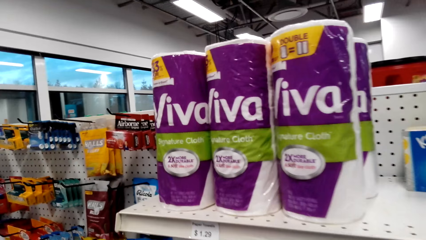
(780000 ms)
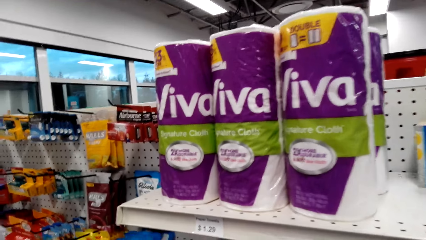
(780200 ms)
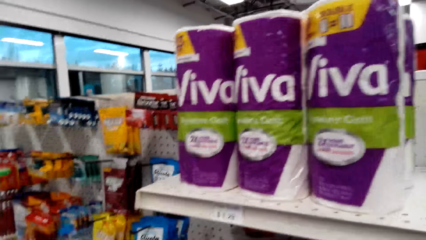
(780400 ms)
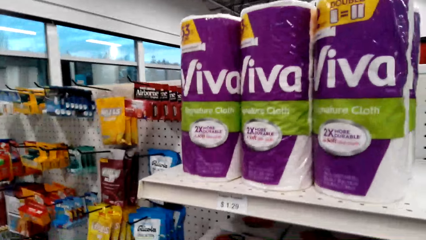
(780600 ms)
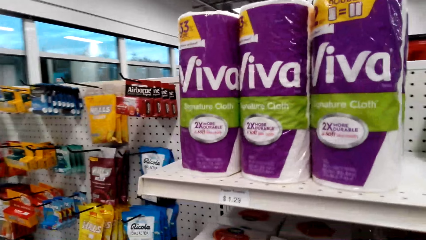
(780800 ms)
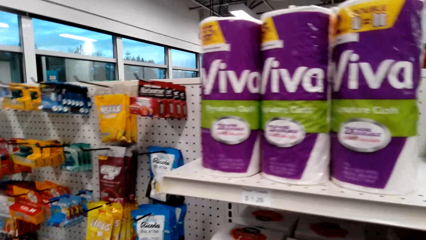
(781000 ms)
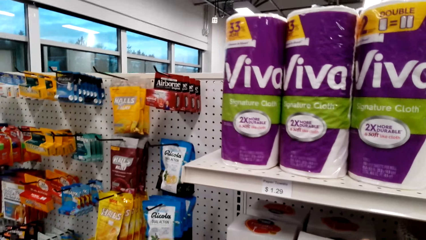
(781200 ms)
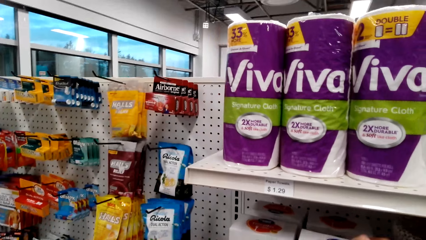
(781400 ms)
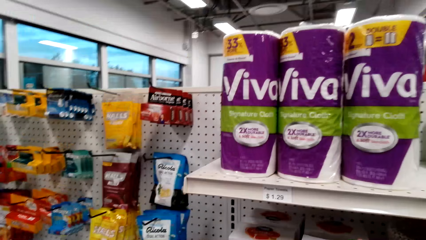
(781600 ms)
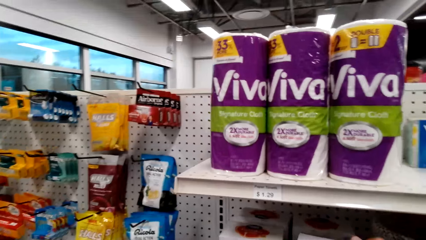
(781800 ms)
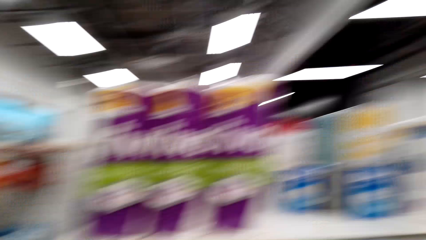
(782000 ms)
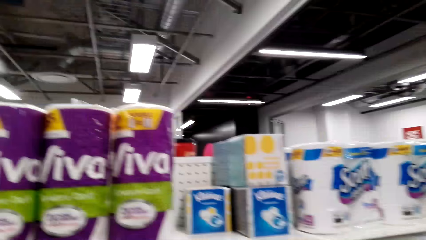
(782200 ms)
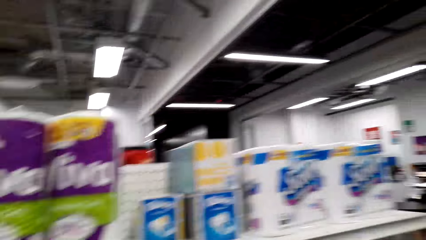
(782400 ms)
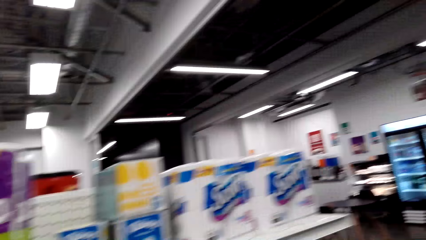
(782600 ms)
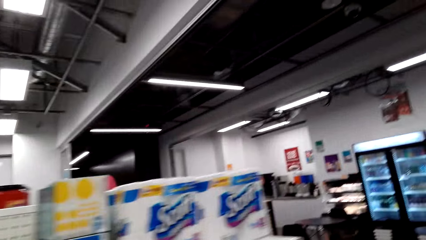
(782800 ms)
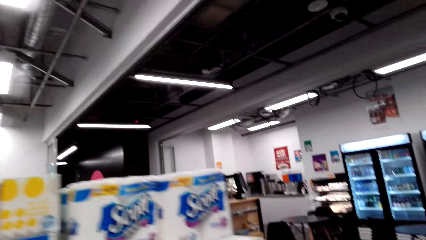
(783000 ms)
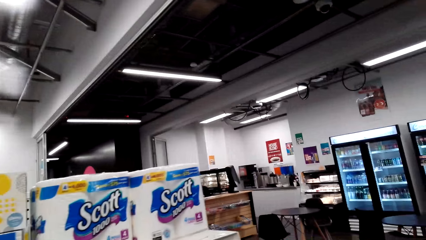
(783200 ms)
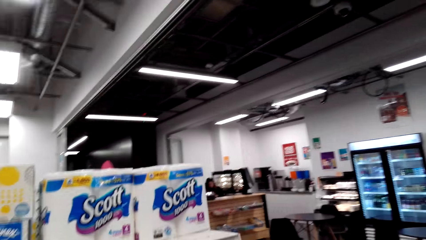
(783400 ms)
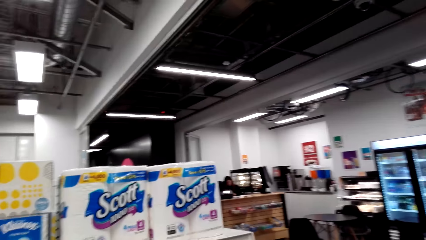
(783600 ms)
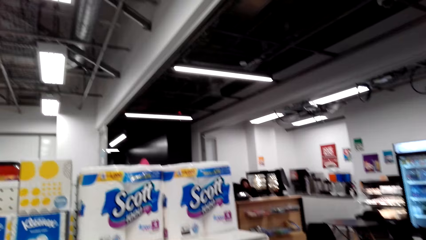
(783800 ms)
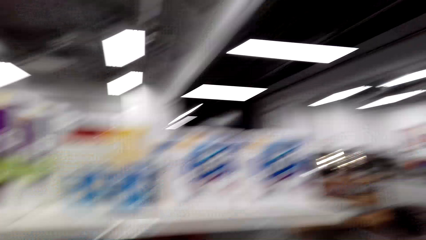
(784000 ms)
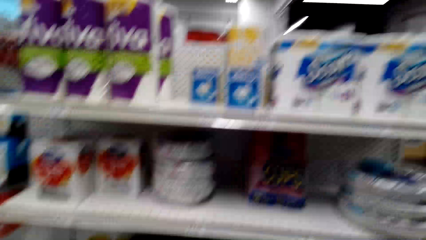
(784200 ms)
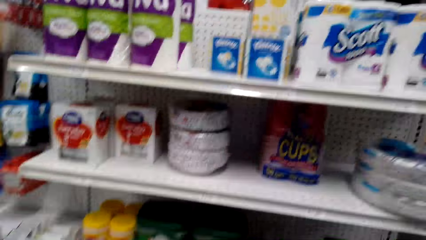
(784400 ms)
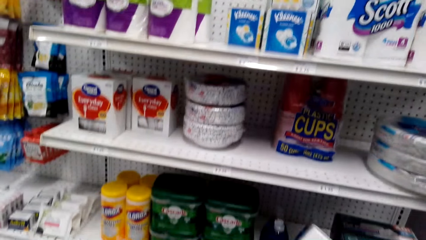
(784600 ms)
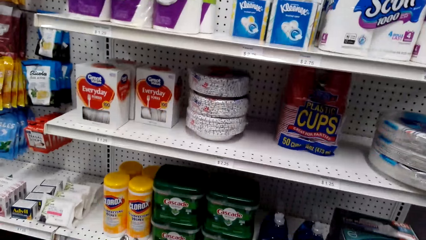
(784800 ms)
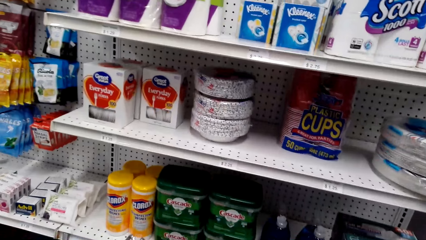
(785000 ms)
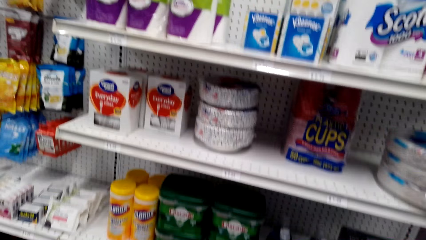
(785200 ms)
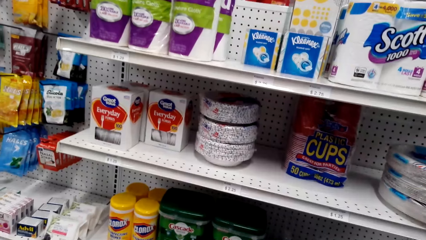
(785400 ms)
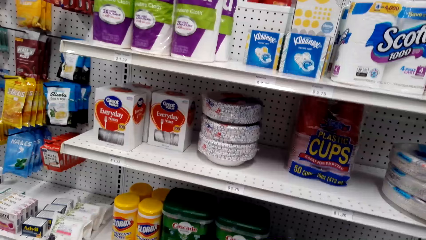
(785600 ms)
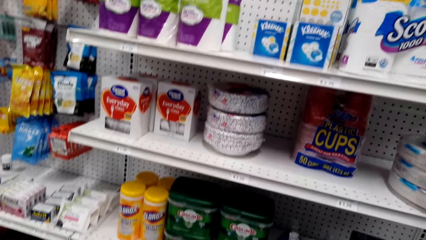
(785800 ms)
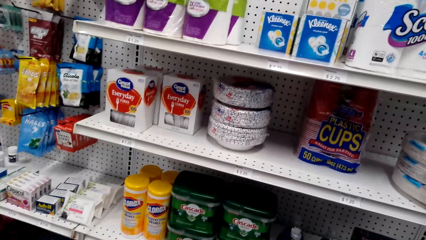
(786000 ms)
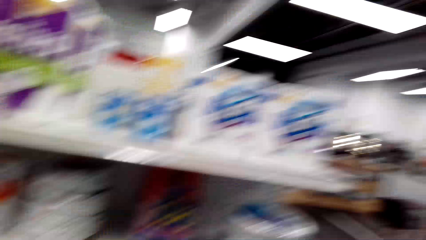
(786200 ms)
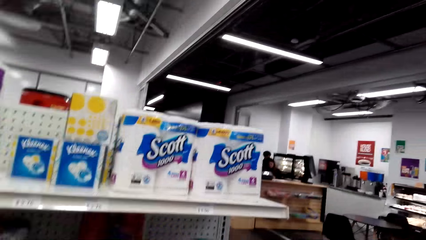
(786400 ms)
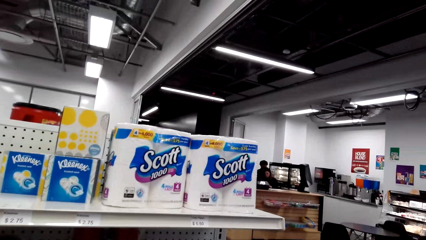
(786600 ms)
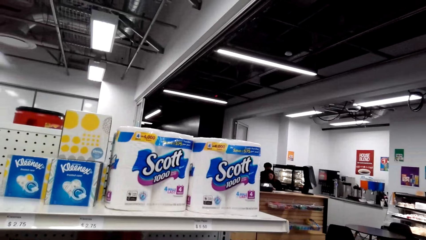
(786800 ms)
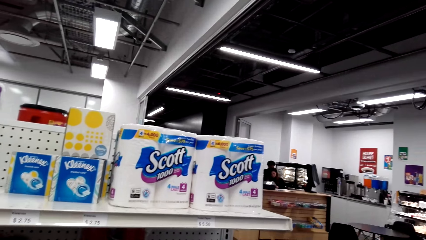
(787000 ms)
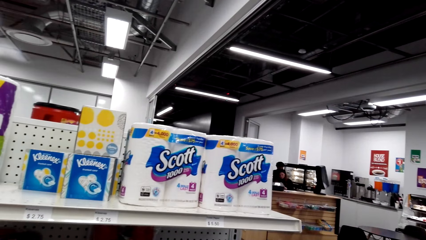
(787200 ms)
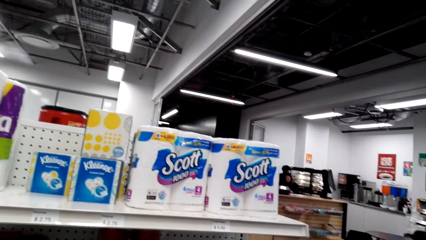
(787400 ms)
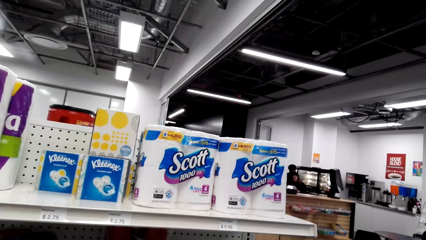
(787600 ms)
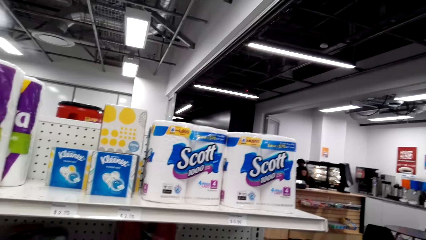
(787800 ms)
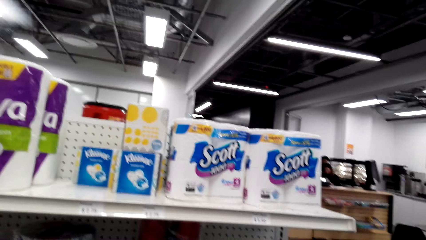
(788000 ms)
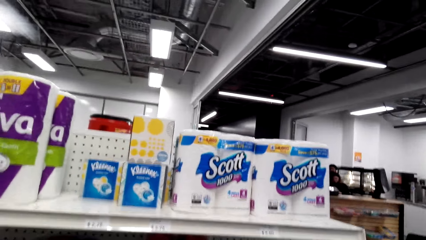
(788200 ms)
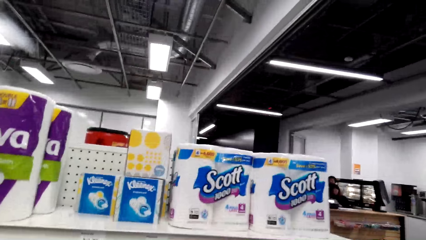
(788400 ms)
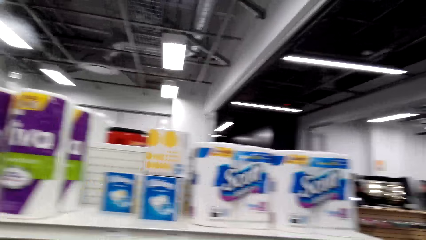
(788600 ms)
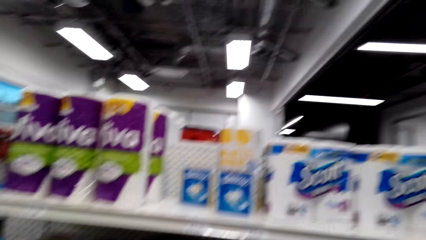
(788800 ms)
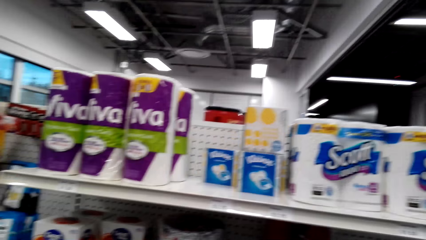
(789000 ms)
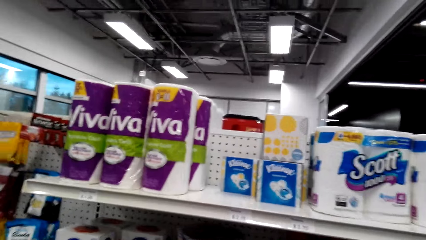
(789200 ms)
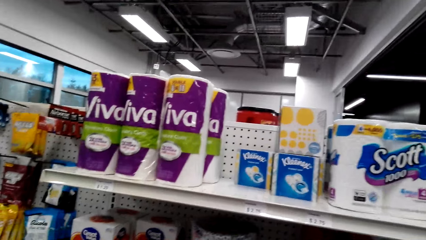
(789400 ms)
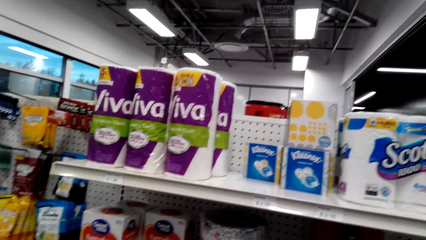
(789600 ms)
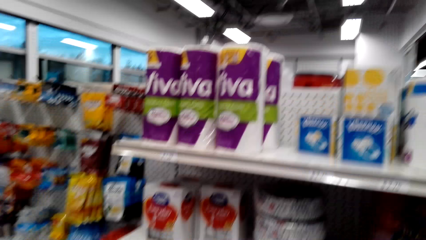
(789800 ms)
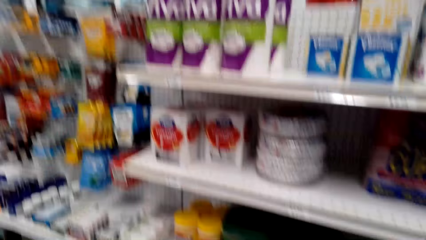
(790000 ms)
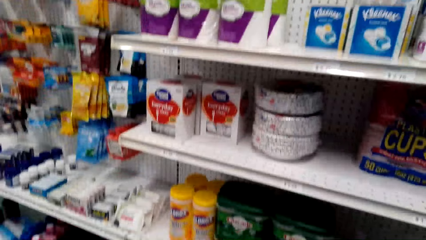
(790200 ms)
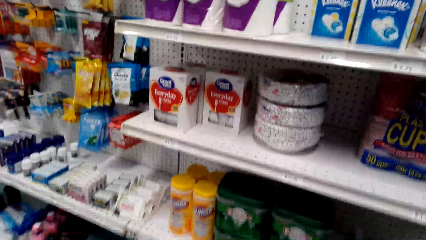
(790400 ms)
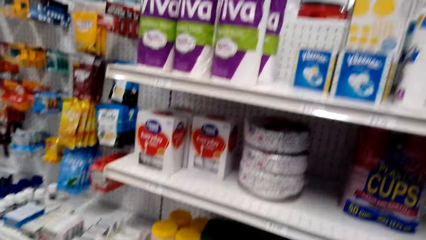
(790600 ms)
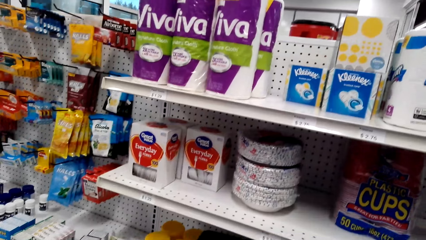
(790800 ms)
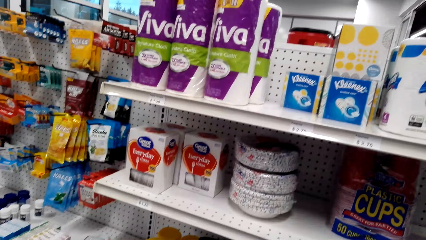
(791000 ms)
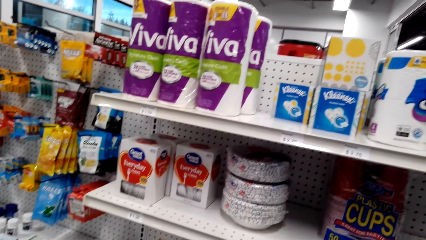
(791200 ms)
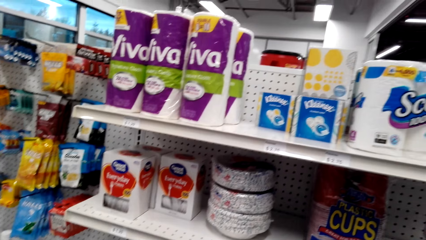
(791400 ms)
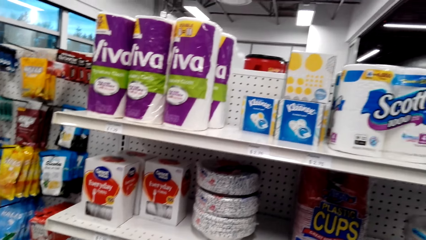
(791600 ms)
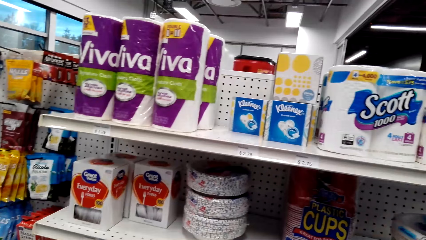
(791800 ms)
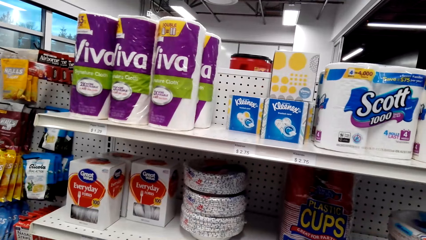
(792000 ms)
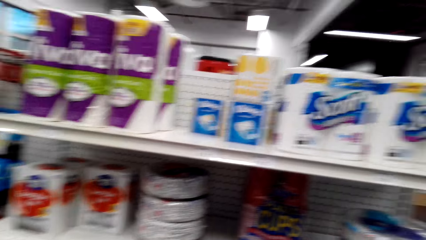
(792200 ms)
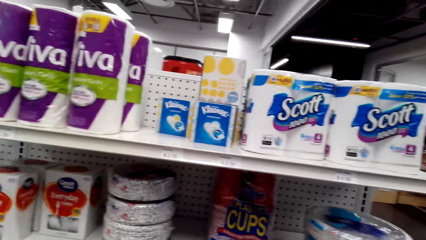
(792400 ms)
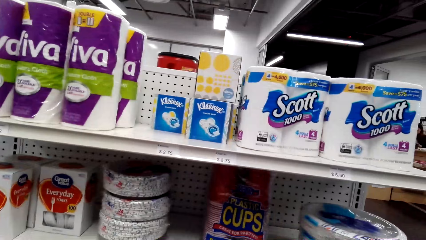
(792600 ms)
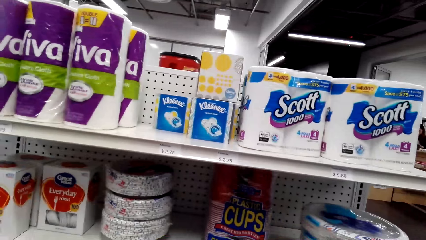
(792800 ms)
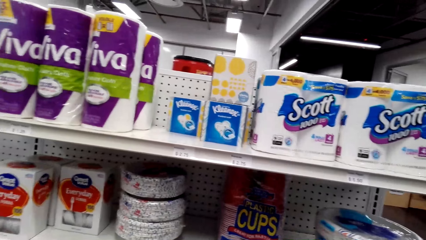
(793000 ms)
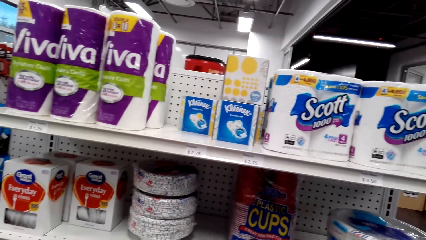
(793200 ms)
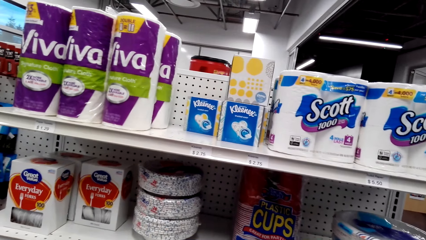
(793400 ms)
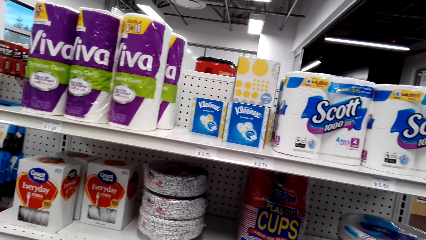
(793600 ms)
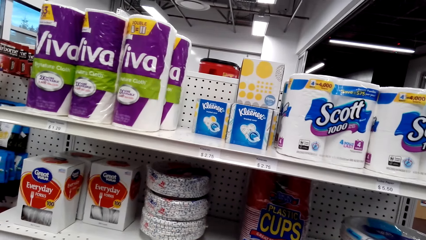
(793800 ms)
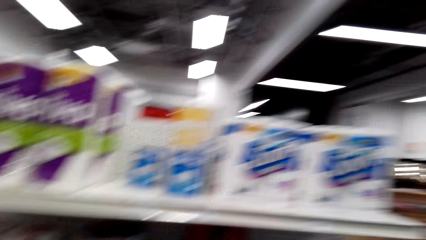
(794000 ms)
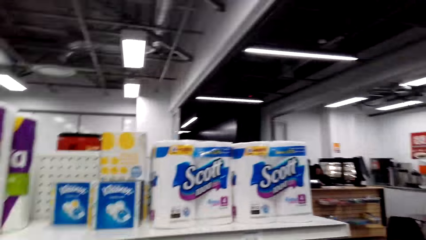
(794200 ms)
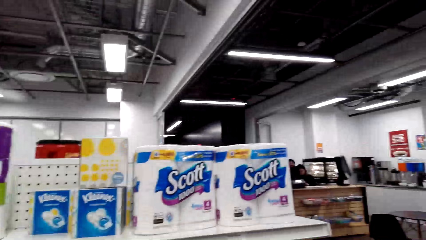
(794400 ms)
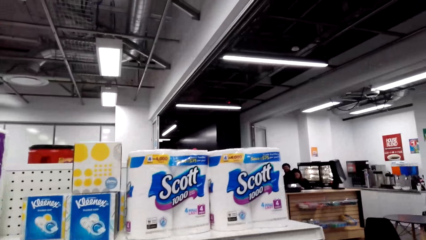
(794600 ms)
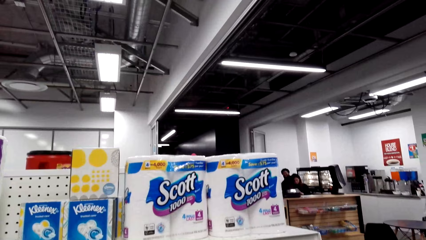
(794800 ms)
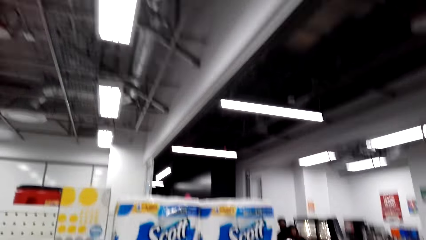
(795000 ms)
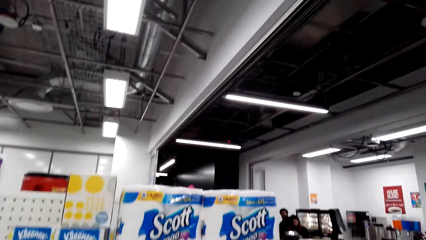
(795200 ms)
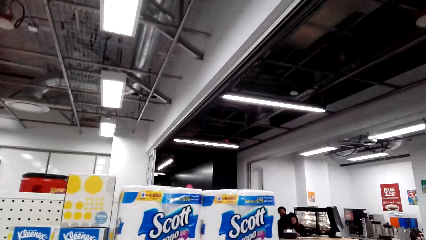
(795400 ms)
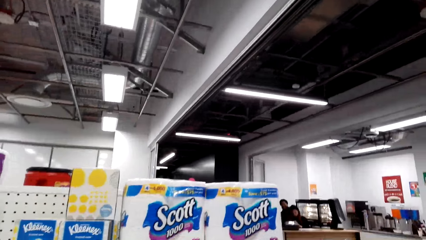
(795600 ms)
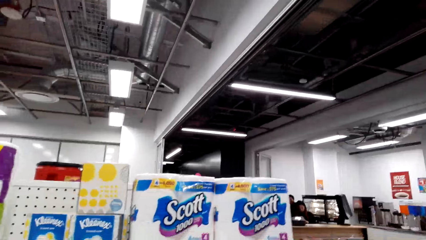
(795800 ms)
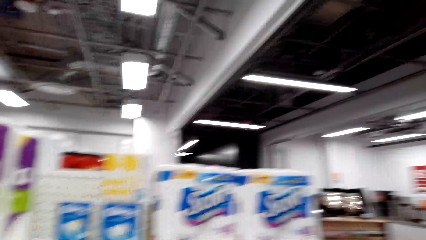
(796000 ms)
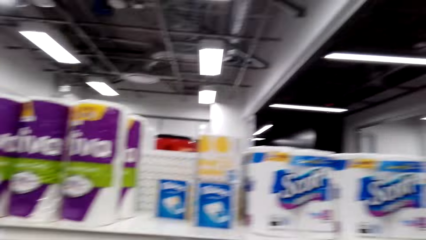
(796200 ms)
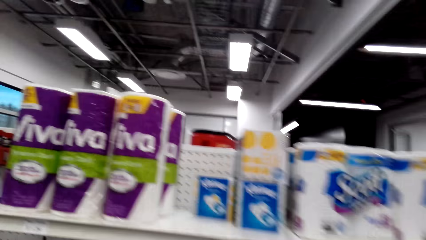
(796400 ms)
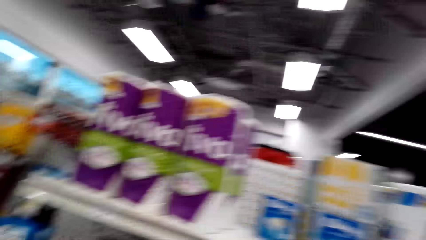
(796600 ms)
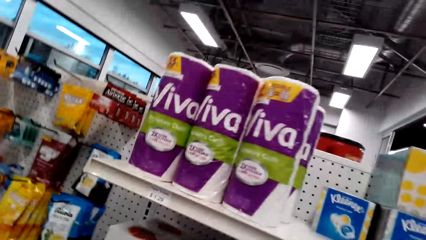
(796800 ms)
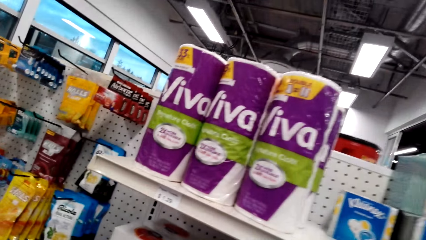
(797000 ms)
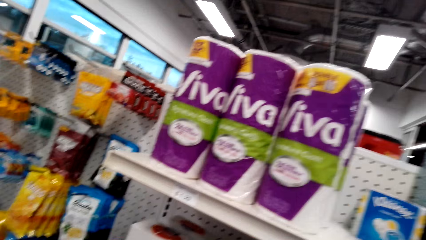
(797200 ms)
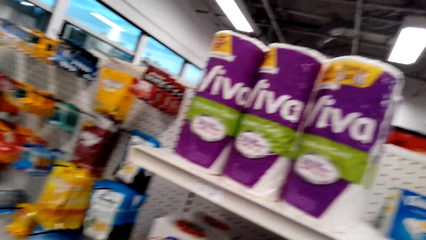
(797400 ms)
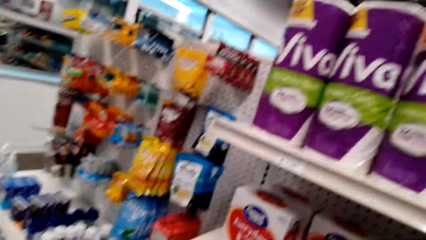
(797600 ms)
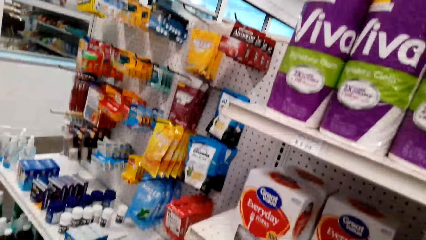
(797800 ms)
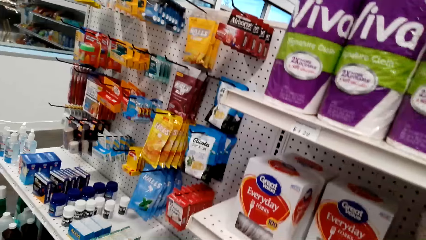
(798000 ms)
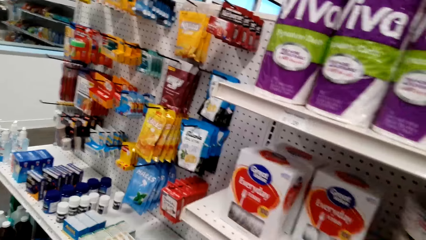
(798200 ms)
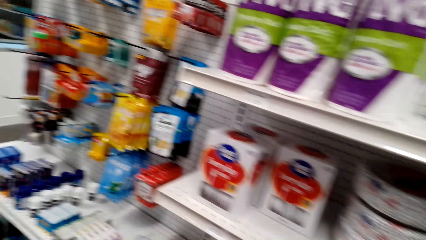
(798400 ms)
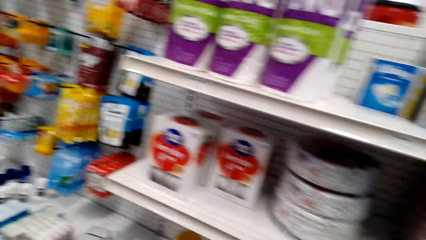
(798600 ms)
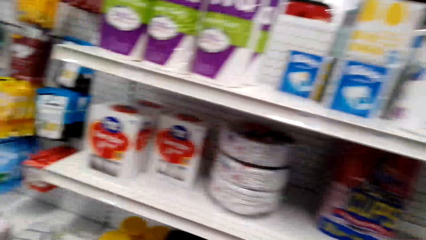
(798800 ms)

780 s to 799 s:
The camera wearer walks along the shelf. They talk to a person. The person talks to the camera wearer. The camera wearer talks to the person.
